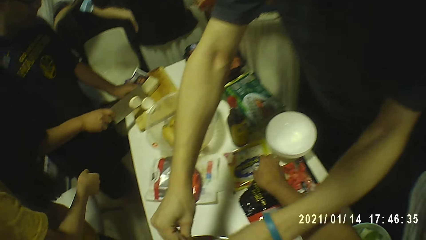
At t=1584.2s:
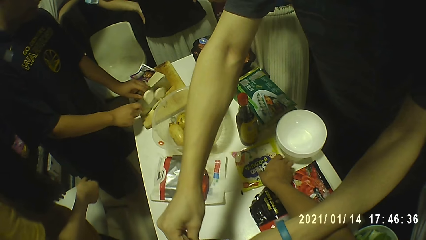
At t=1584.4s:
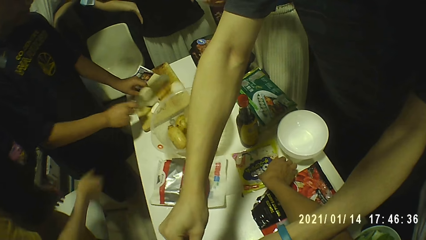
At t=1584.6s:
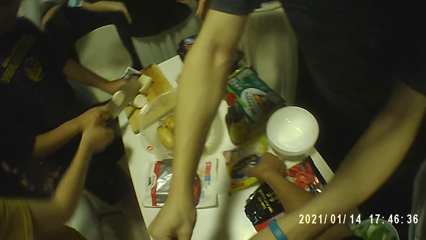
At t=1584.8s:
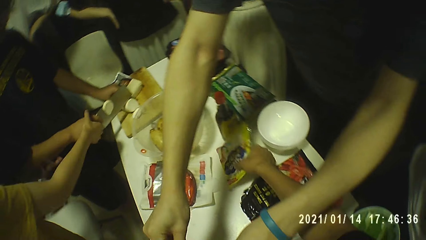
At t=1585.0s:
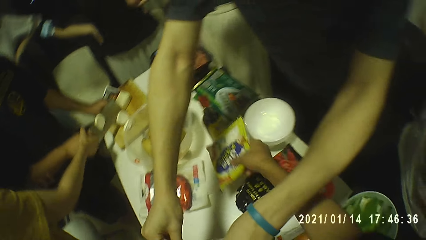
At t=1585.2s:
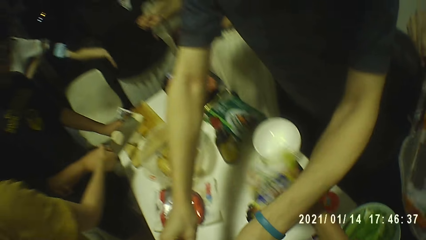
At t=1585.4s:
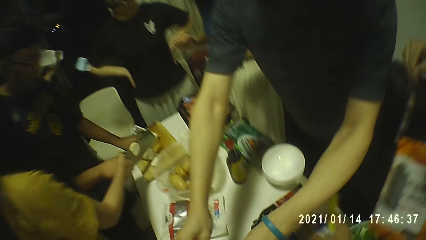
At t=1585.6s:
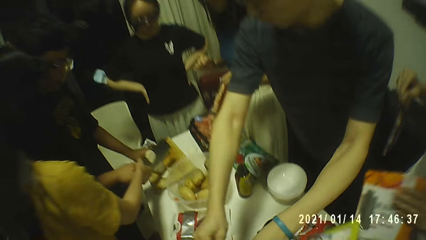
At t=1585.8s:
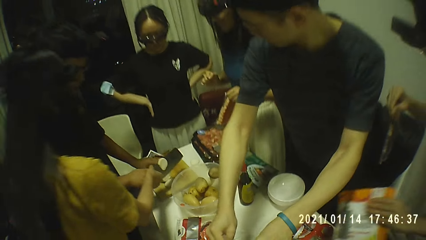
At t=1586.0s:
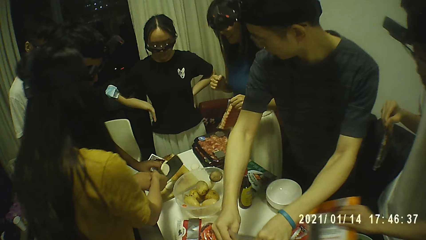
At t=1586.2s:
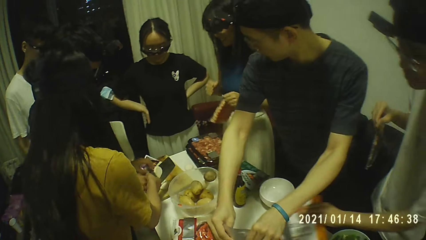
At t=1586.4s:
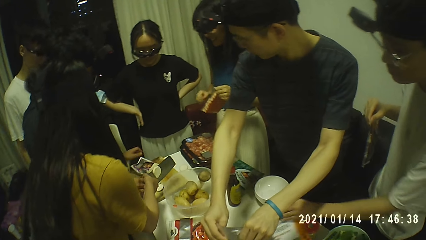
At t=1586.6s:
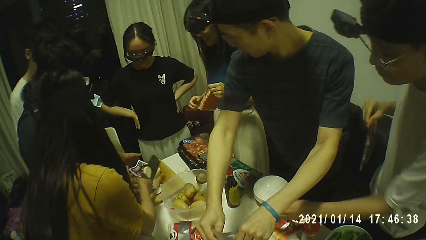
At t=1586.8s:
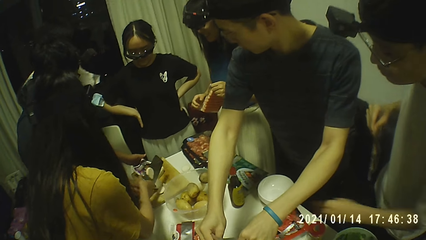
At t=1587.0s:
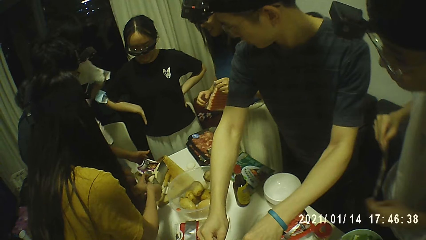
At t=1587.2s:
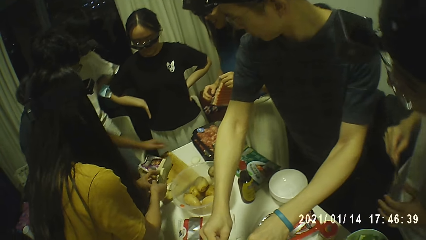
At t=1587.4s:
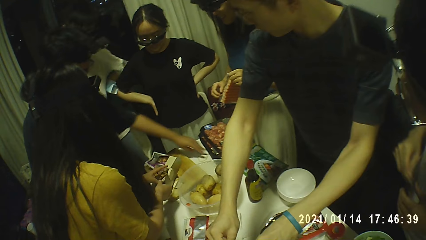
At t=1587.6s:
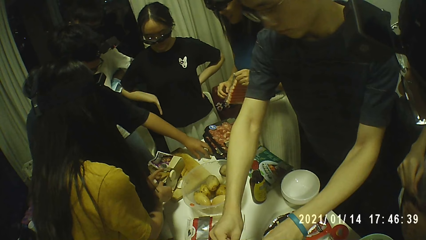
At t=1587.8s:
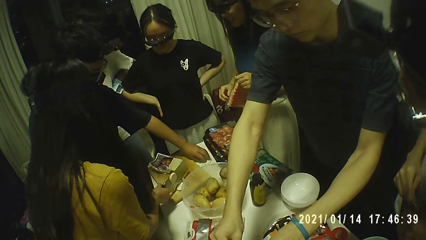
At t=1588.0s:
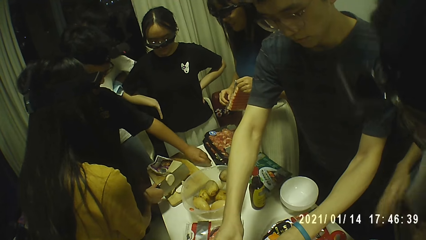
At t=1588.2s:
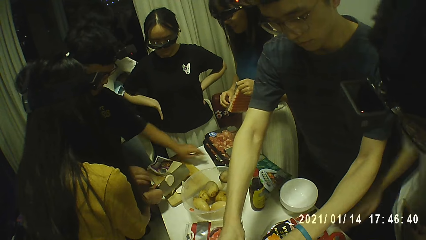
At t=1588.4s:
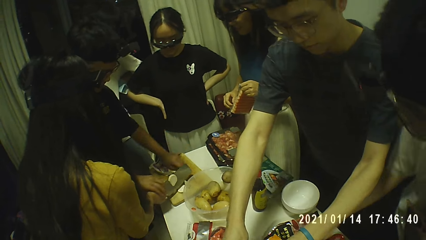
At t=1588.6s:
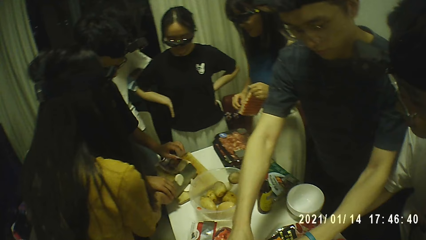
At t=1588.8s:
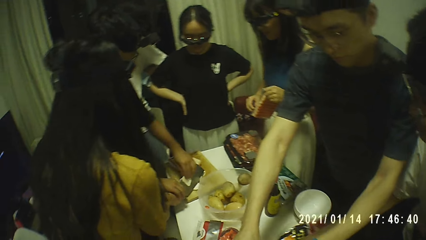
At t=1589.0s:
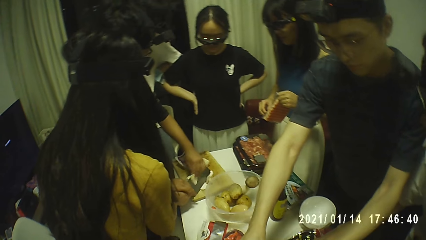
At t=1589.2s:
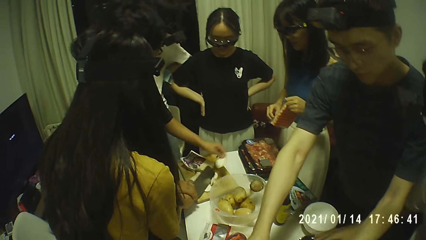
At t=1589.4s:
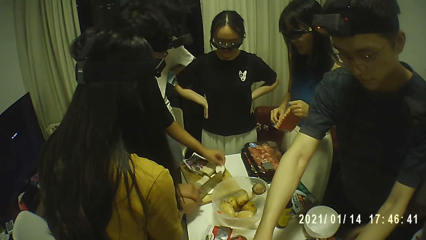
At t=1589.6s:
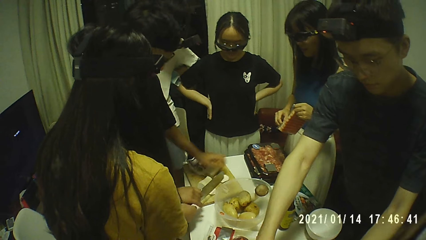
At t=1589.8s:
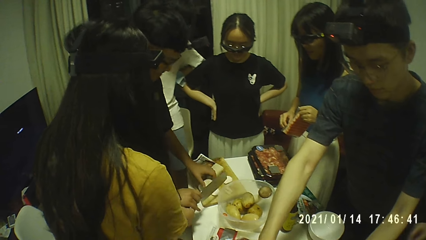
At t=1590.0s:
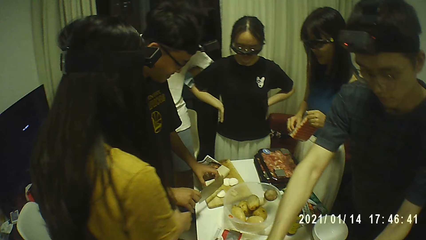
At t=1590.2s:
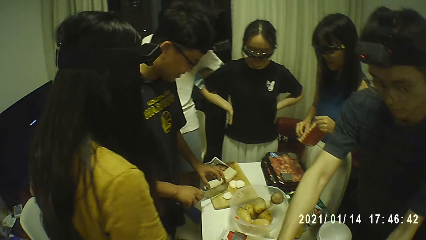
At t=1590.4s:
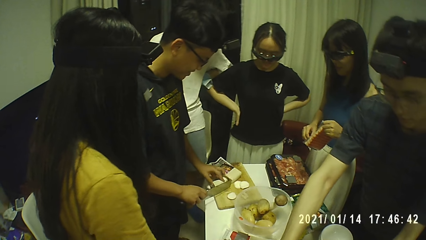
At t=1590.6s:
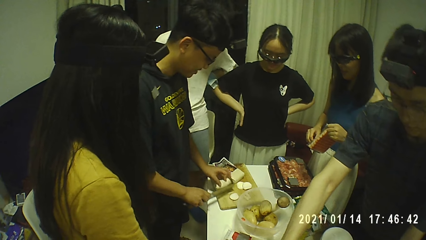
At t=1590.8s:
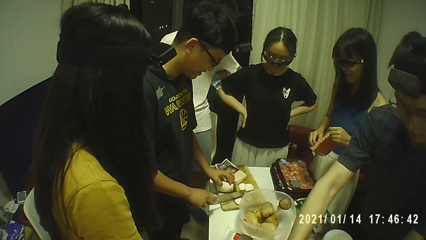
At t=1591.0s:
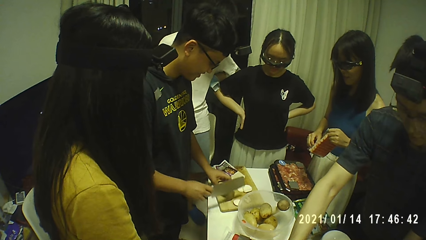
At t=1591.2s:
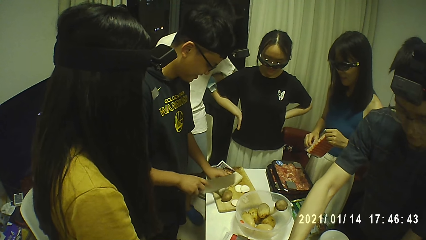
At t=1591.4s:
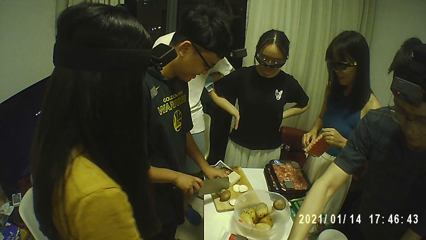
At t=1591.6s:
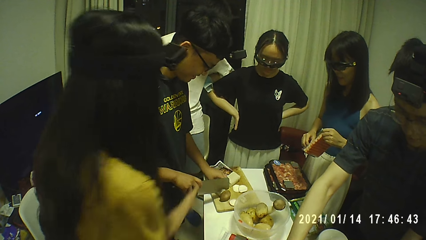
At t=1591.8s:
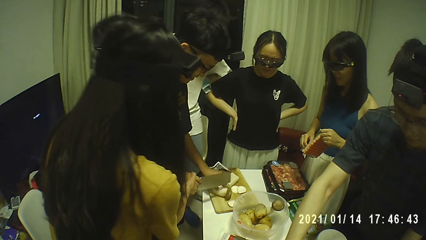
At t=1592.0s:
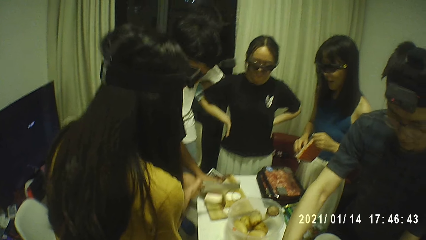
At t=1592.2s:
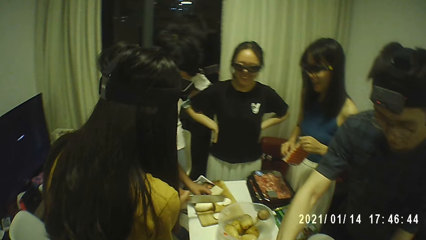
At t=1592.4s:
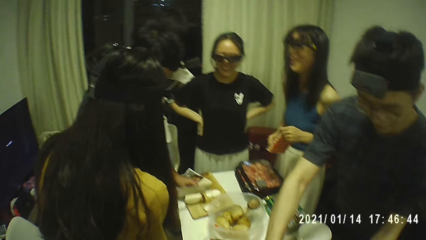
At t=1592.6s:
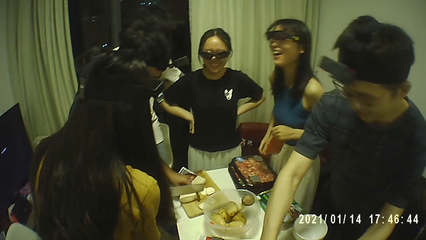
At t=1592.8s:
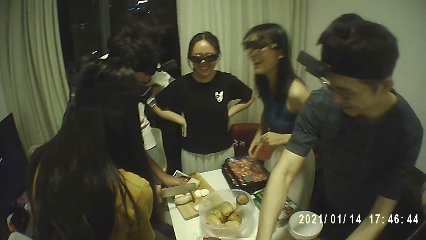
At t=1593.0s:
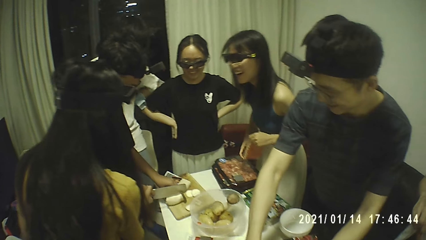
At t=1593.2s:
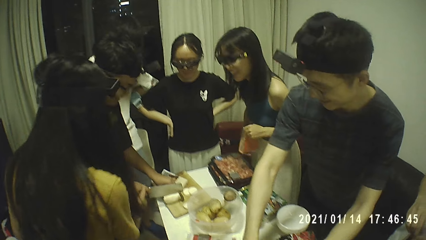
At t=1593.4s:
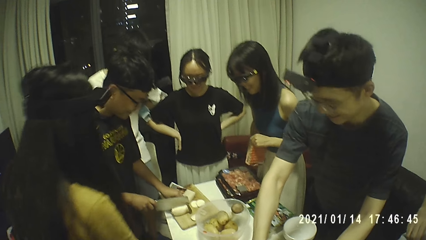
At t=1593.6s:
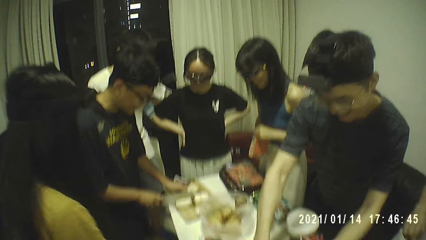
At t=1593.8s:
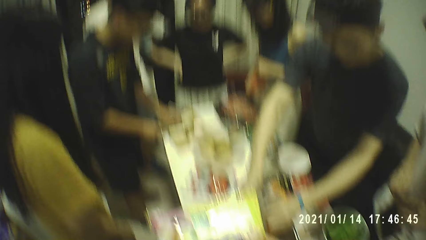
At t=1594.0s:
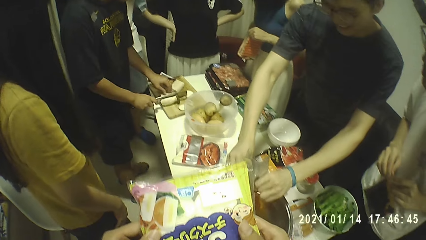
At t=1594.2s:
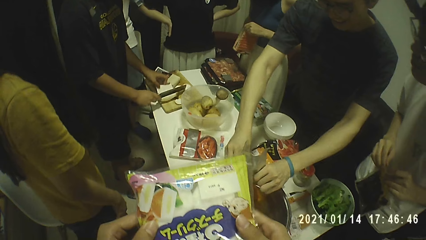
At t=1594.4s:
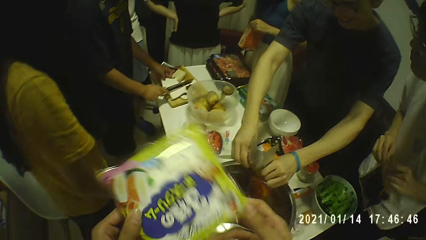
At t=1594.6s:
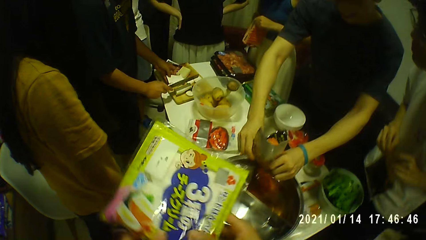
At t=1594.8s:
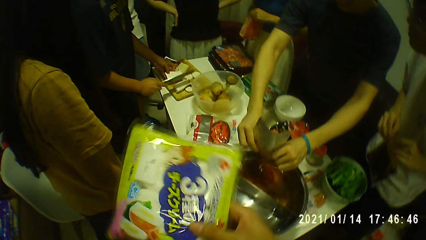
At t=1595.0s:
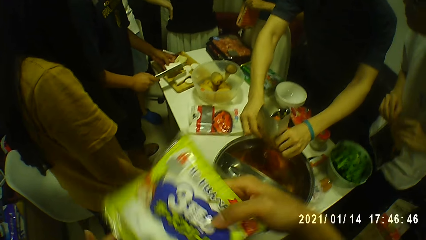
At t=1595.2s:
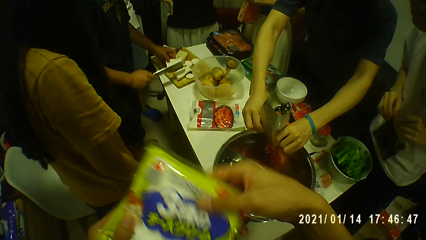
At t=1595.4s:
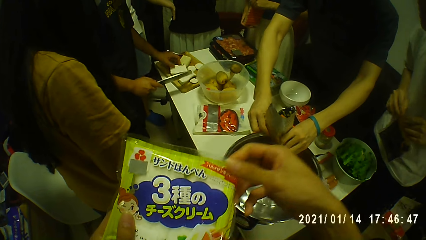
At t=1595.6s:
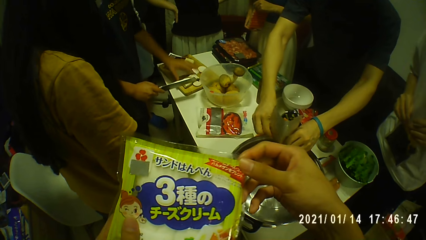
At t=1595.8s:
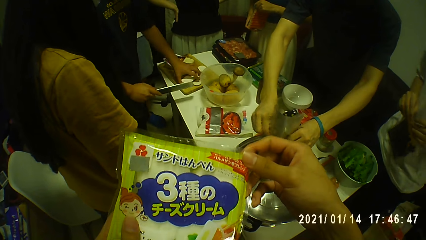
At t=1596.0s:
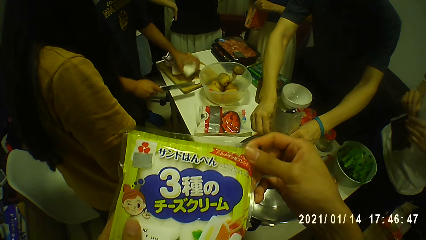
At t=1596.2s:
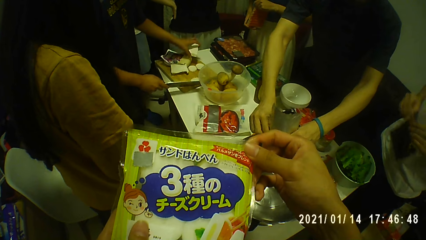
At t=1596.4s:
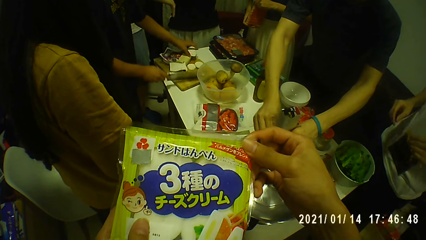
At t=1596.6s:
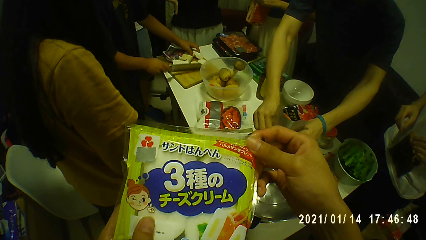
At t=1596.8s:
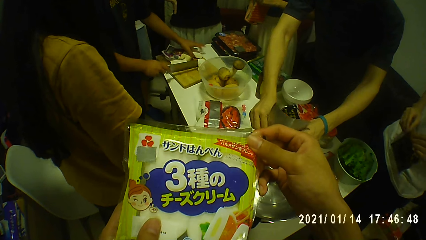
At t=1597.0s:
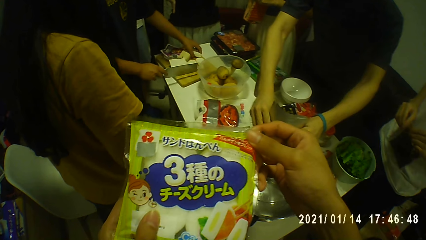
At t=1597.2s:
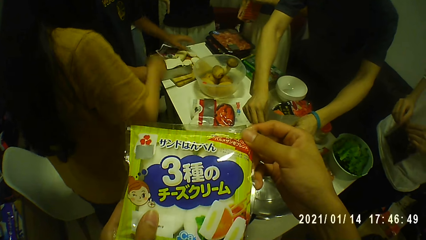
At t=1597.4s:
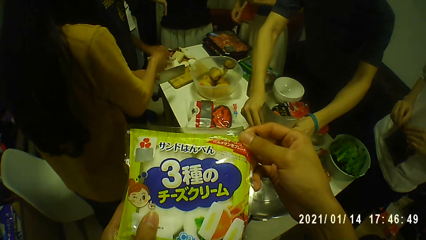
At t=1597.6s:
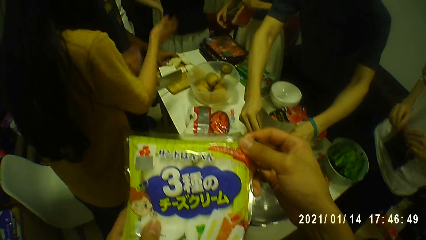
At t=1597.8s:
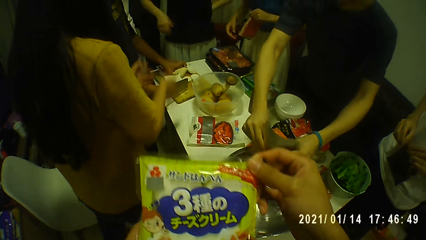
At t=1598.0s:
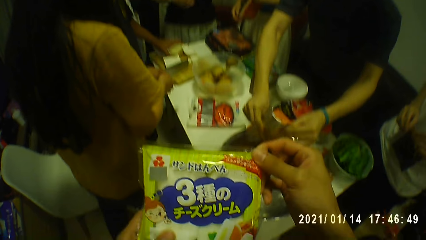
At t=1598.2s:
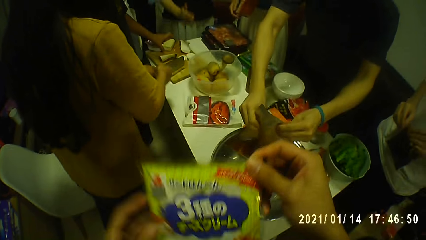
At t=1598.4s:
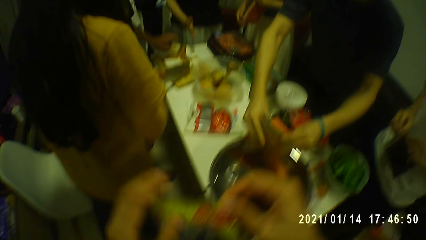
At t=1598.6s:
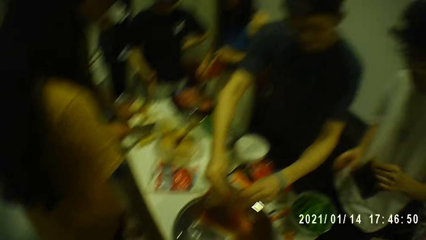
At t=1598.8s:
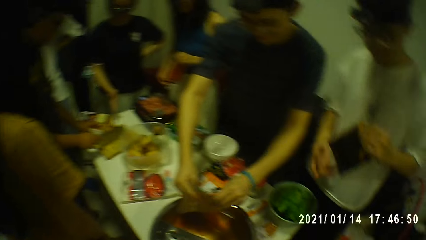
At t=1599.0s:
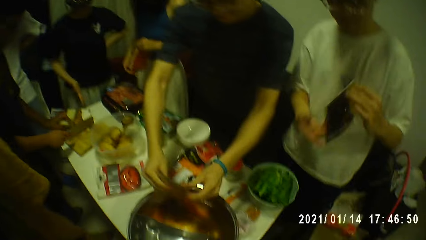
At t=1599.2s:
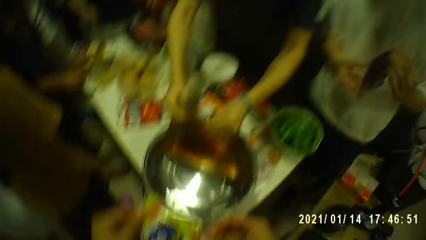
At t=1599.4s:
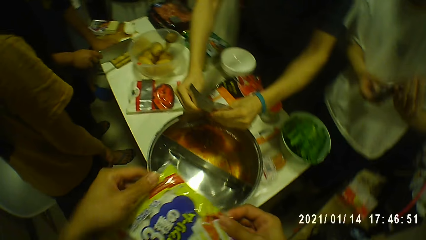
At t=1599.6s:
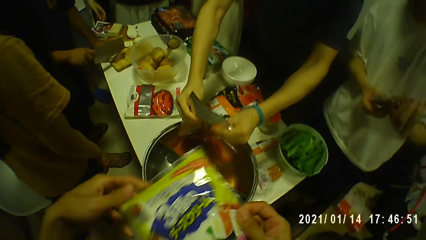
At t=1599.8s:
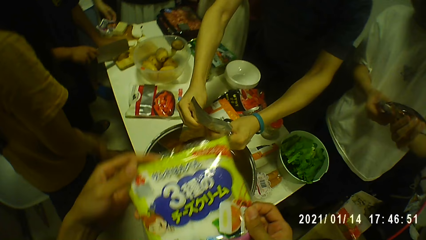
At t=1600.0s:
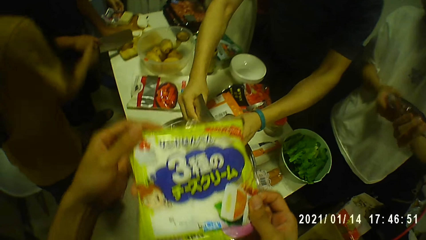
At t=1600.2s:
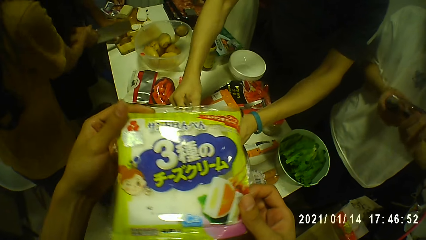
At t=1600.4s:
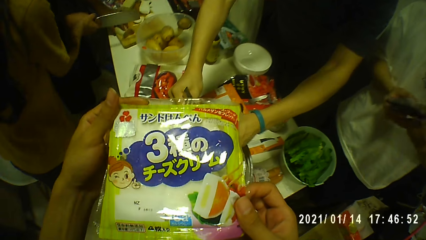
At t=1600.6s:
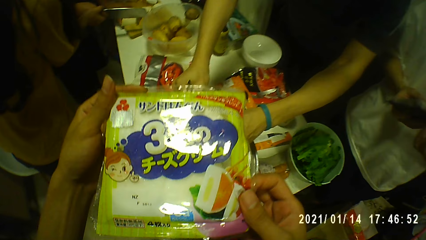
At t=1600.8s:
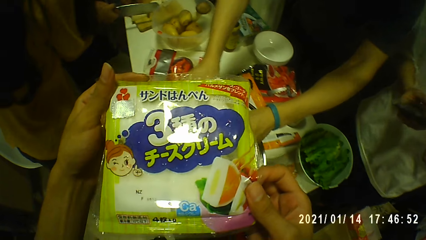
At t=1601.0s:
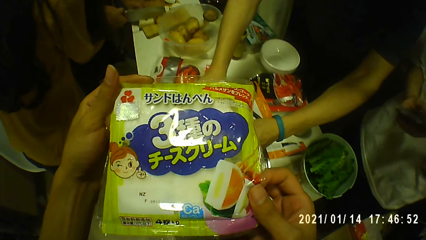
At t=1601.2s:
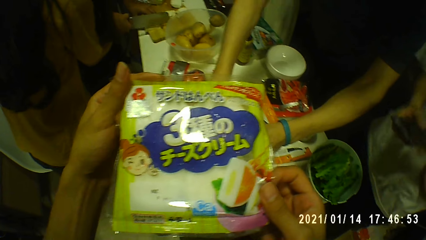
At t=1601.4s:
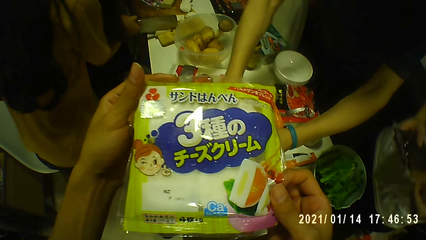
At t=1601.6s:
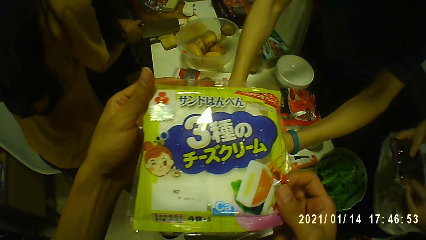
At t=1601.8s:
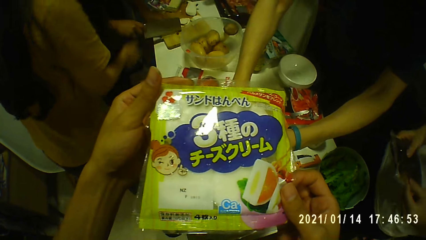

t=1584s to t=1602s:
The camera wearer picks up a bag of chips from the table with his right hand. A woman holds the bag of sausage with her left hand. Another woman collects the knife from a man with her right hand. She holds the knife. The man picks up the potato from the table with his left hand. He drops the potato on the chopping board on the table with his left hand. He picks up the knife from the second woman with his right hand. He picks up the potato from the knife with his left hand, drops the potato on the chopping board on the table with his left hand, and moves the potato on the chopping board on the table with his left hand. He moves the potato on the chopping board on the table with the knife in his right hand. He places the knife on the potato on the chopping board on the table with his right hand. The second woman adjusts the knife in the right hand of the man with her right hand. The man moves the potato on the chopping board on the table with his left hand. The first woman holds the bag of sausages with both hands. The man slices the potato in his left hand on the chopping board on the table with the knife in his right hand. Another man holds the pack of vegetables in both hands. The camera wearer holds the bag of chips with both hands. He holds the bag of chips with his left hand. He holds the bag of chips with his right hand. He holds the bag of chips with both hands. The first man picks up the potato from the chopping board on the table with his left hand and drops the potato on the chopping board on the table with his left hand. The first woman holds the bag of sausage with her left hand. The first man moves the potato on the chopping board on the table with his left hand. The camera wearer holds the bag of chips with his right hand. He holds the bag of chips with both hands. The first man holds the potato on the chopping board on the table with his left hand. He places the knife on the potato with his right hand. The second woman adjusts the knife in the right hand of the first man with her right hand.
